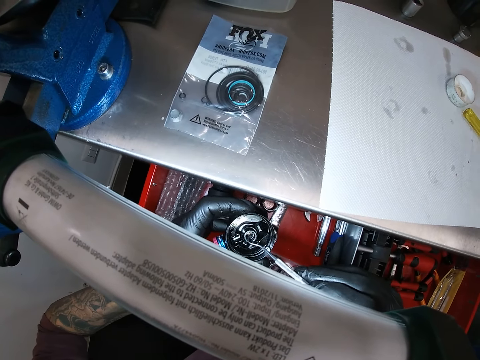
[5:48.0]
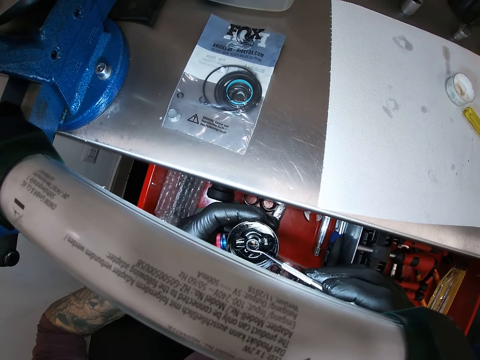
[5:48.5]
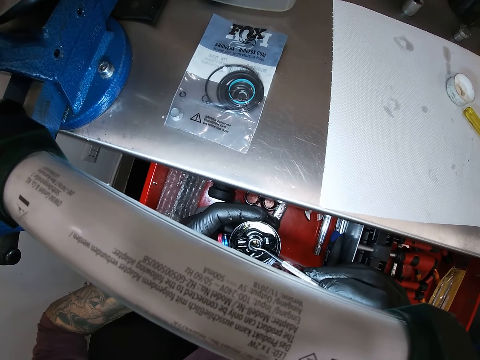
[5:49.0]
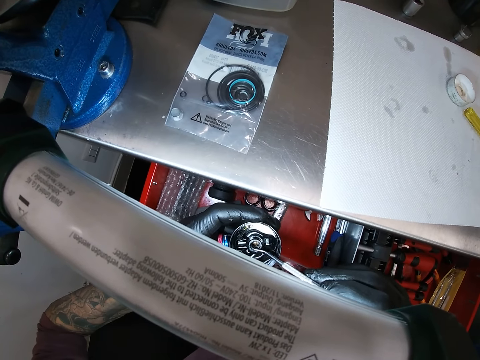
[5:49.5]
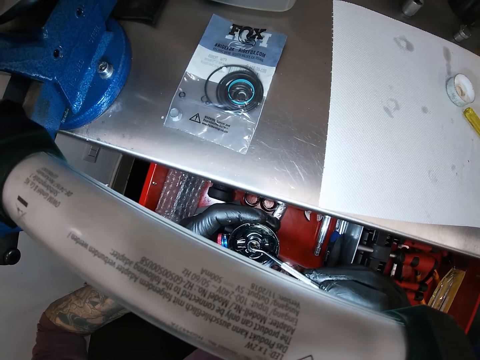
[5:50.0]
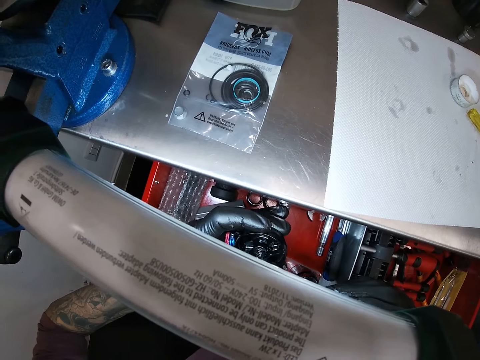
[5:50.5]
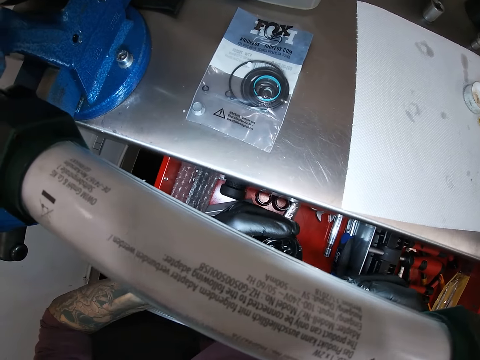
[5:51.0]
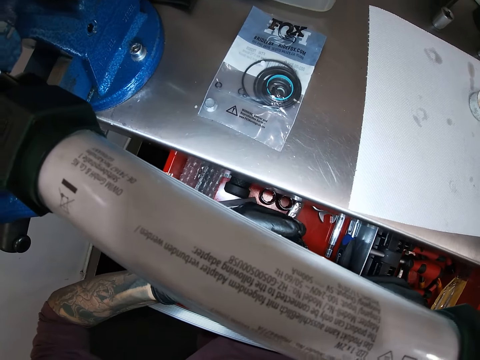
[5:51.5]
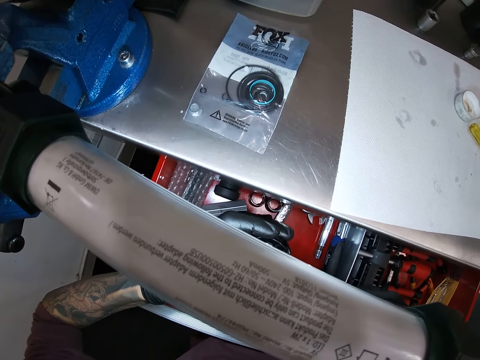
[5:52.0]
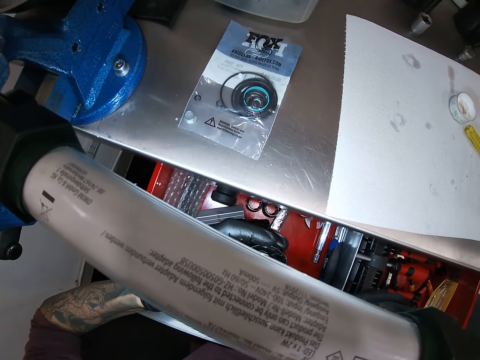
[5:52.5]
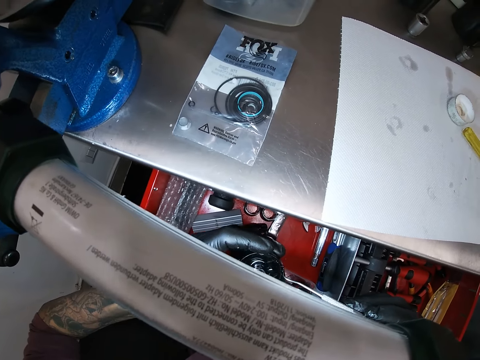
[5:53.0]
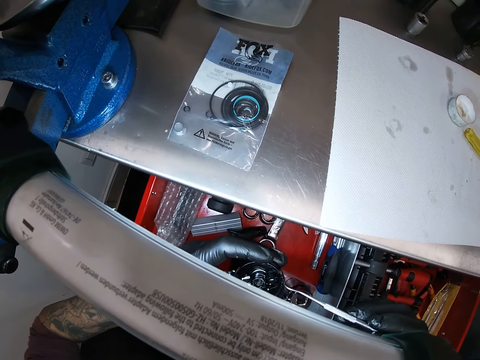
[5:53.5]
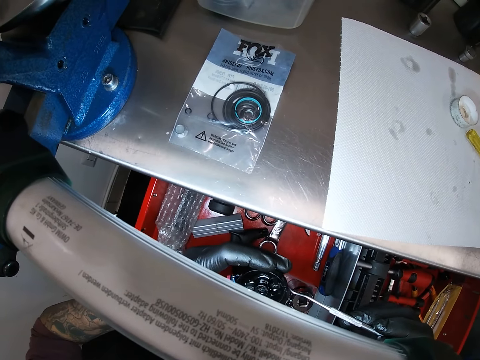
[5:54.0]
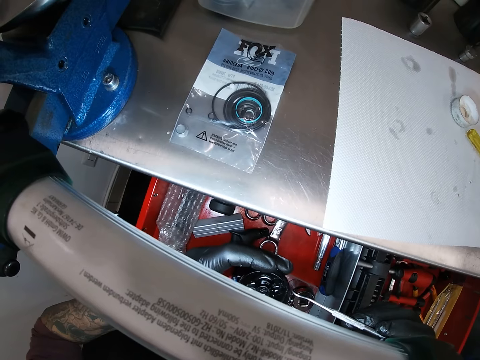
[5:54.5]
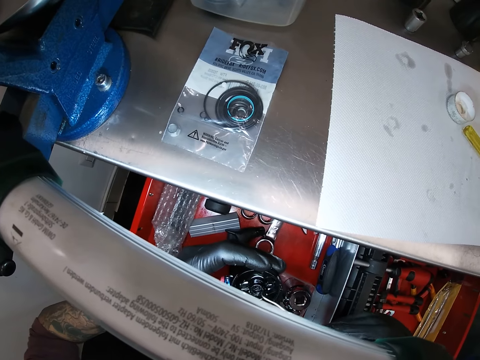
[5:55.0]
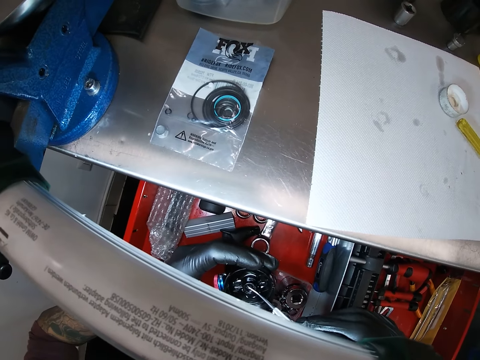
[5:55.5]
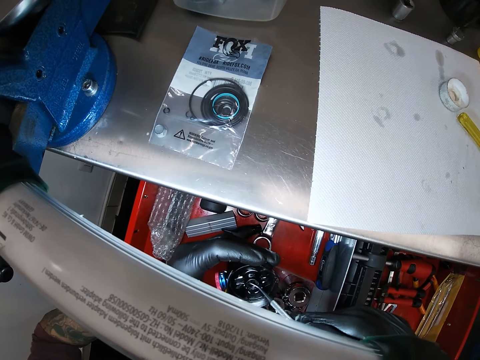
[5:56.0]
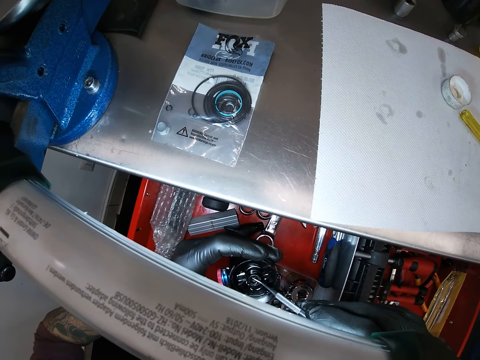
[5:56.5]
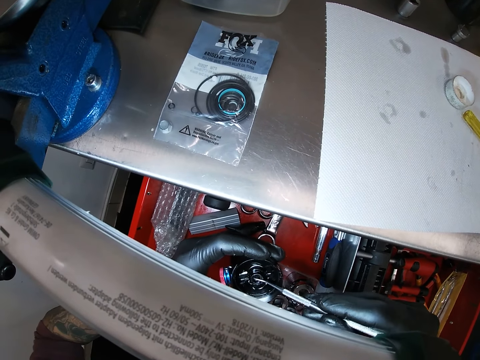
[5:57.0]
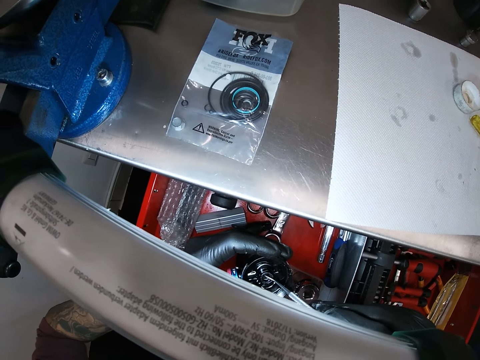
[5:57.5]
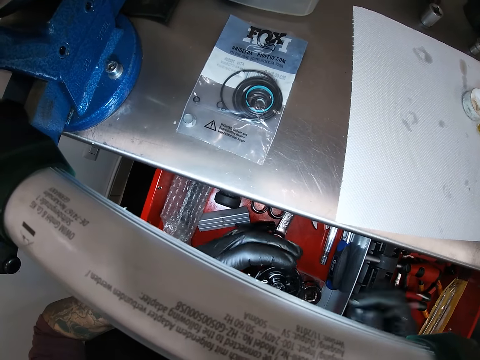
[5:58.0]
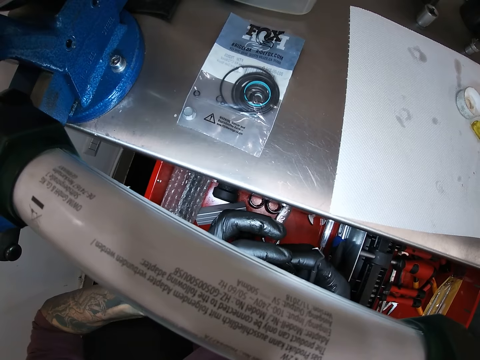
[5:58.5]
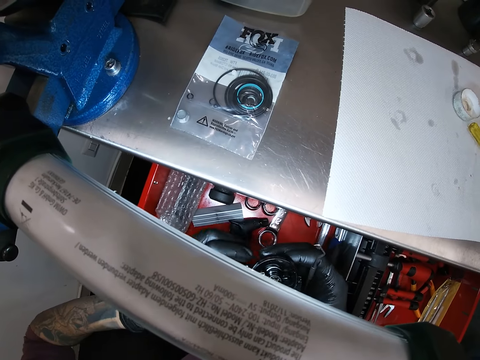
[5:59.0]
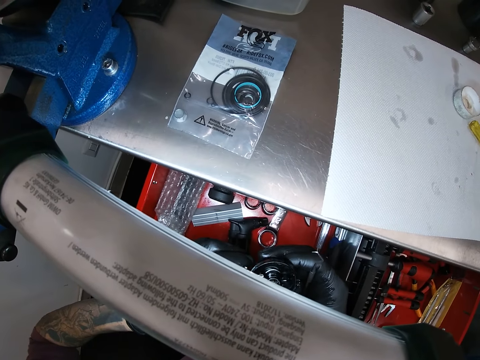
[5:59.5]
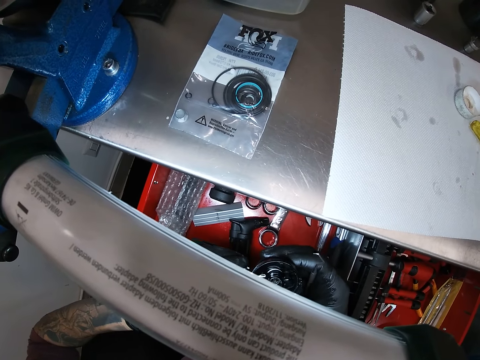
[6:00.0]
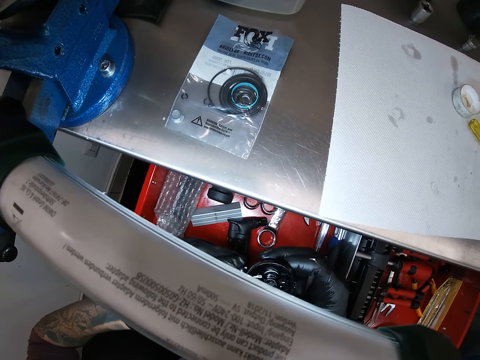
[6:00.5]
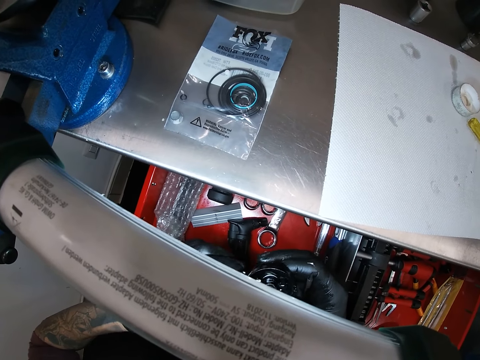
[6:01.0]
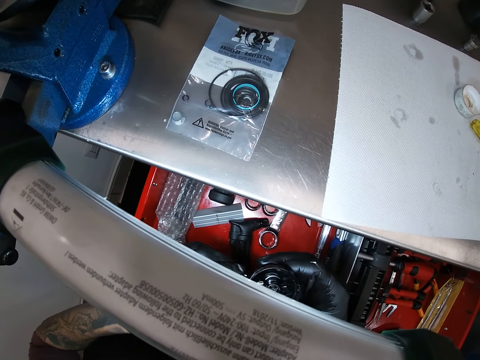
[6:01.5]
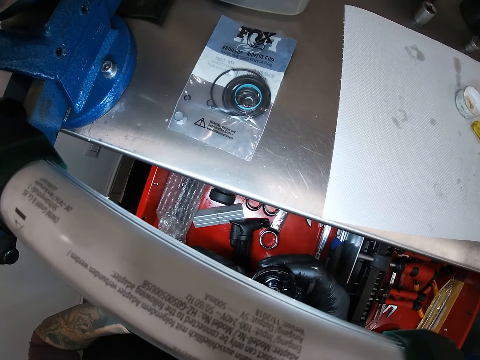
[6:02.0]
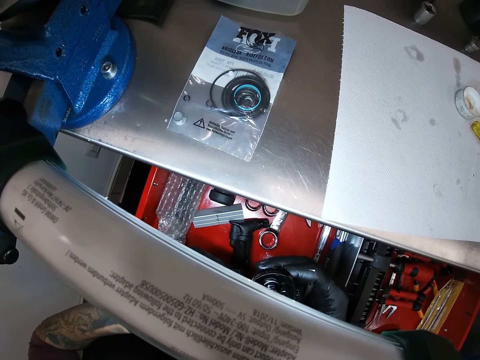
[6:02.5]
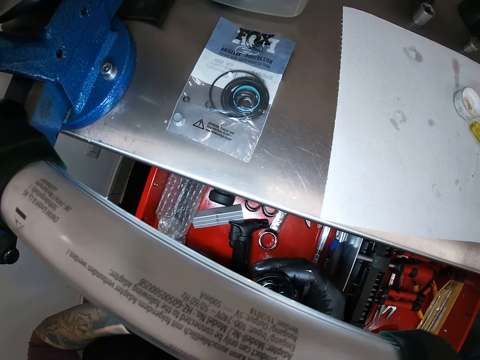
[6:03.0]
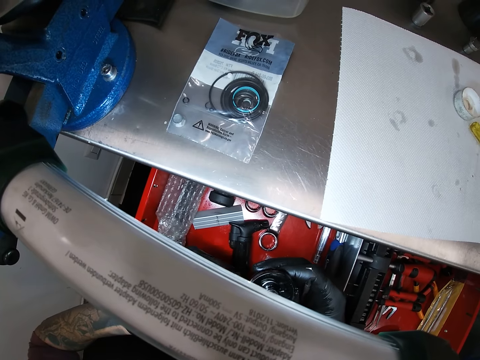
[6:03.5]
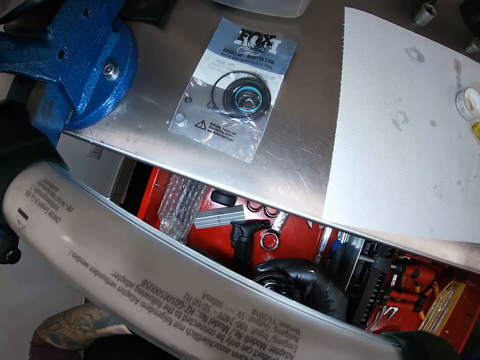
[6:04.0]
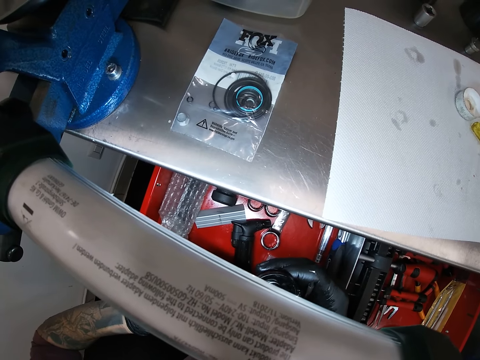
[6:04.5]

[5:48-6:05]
The camera wearer removes the scriber from the headlight with his right hand. He examines the part of the motorcycle. He holds the headlight with both hands. He screws the knob by the side of the headlight with his left hand.

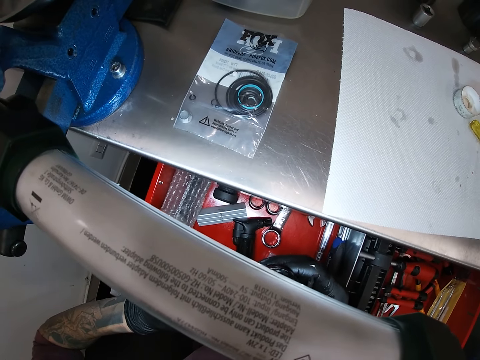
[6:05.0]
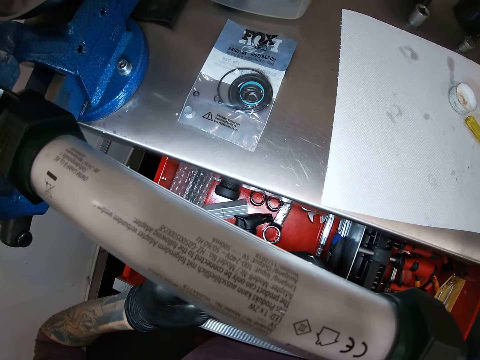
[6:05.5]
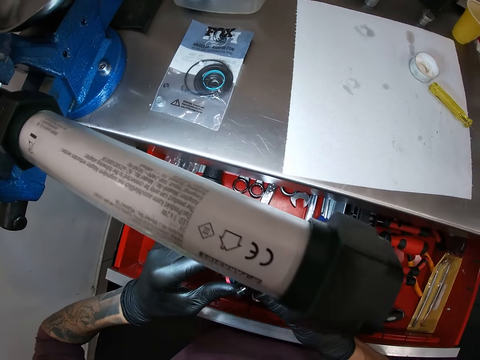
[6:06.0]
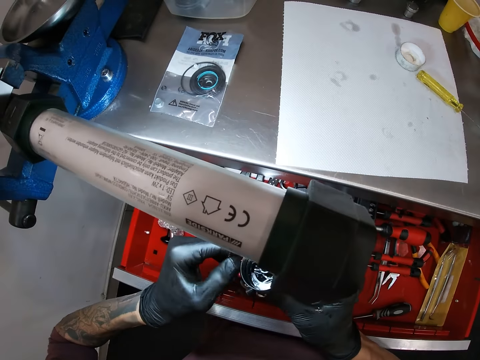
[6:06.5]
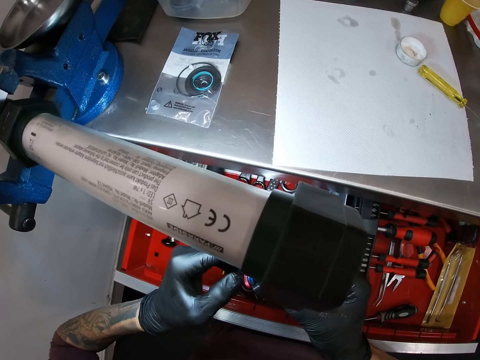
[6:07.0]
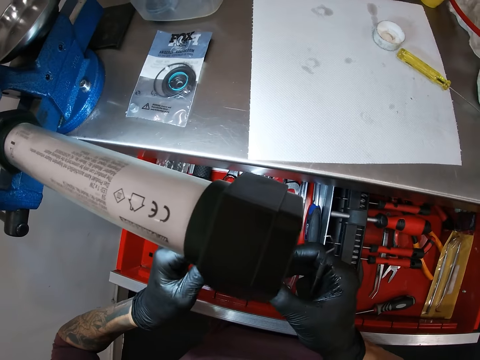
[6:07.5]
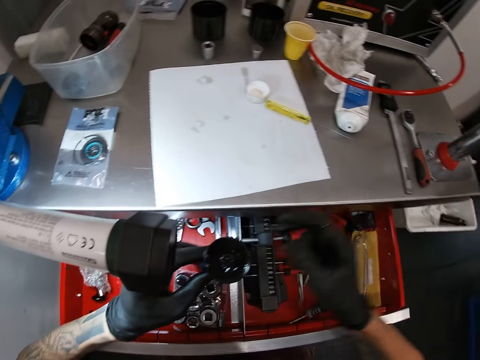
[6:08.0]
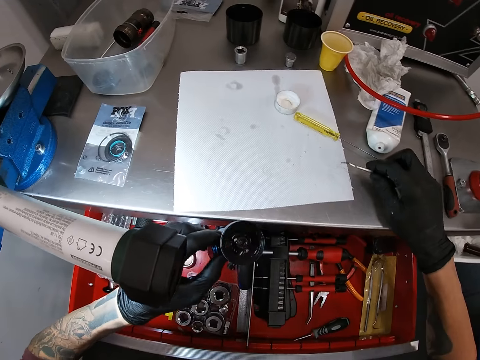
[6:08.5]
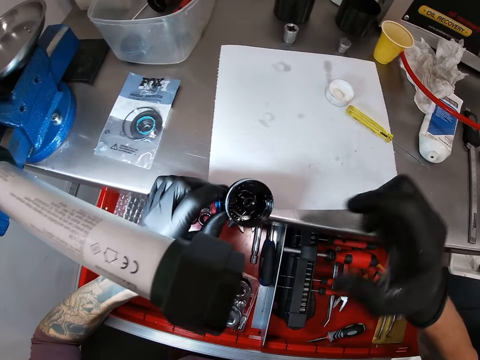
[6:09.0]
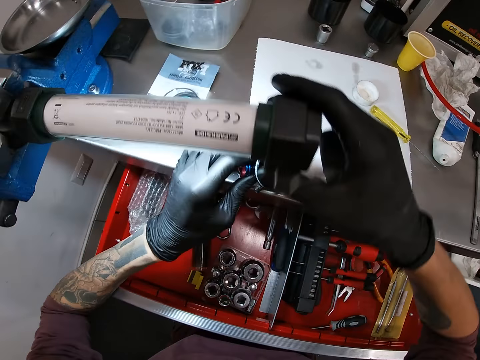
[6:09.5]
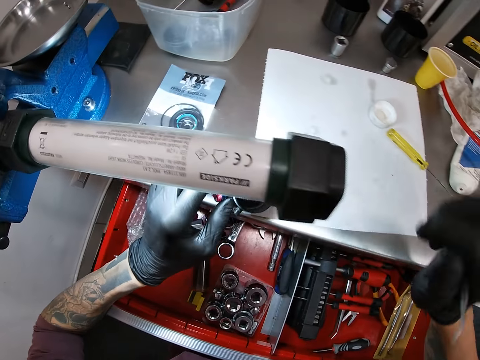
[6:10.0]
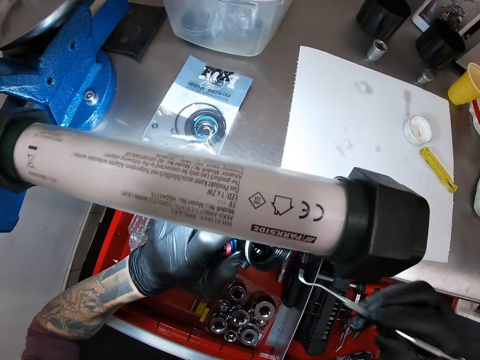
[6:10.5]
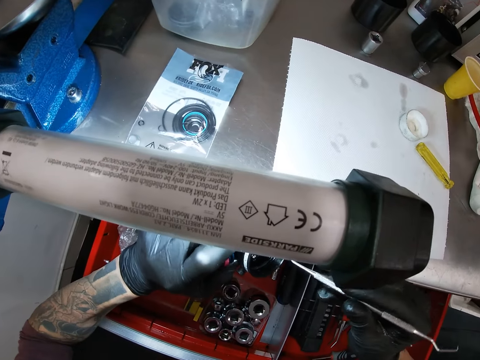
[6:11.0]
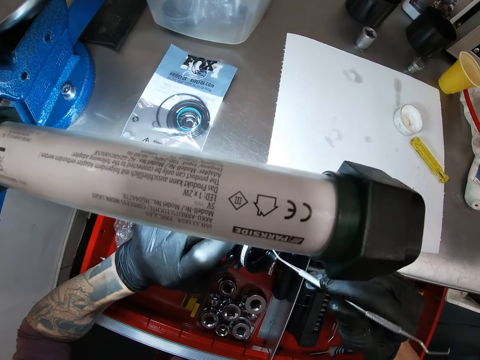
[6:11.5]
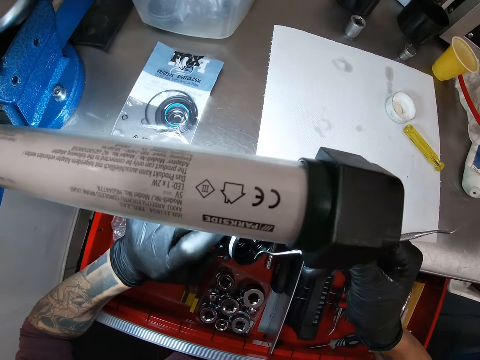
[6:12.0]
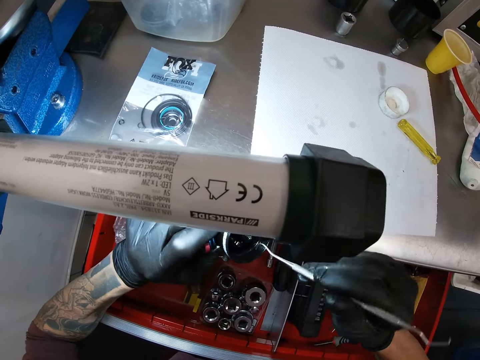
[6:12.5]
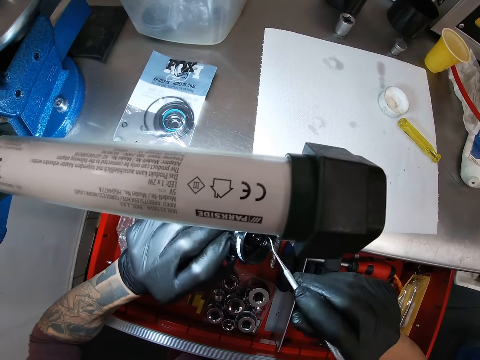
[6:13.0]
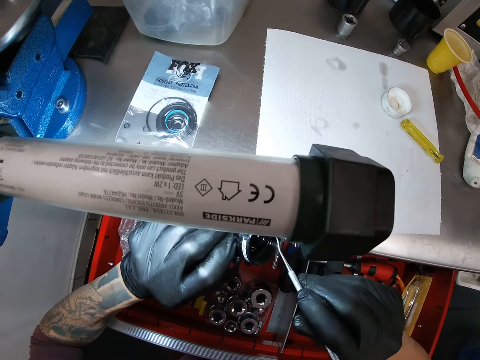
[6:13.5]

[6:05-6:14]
The camera wearer removes his right hand from the headlight. He adjusts the lamp on the clamp with his right hand. He fixes inside the part of the motorcycle using a removal hook. He places the scriber inside the headlight with his right hand.
